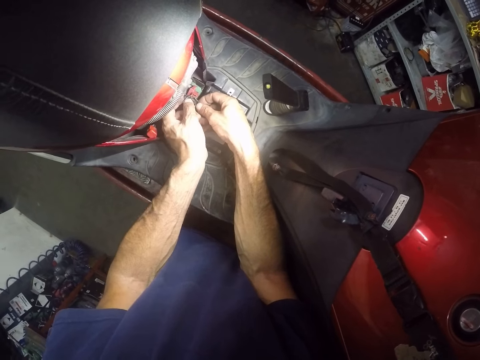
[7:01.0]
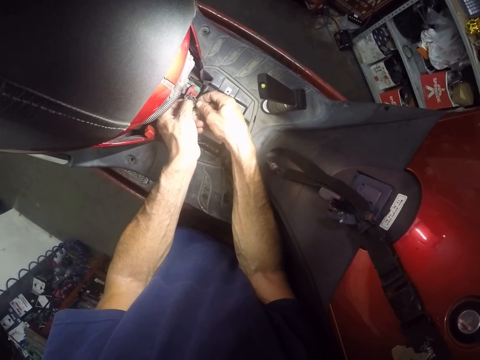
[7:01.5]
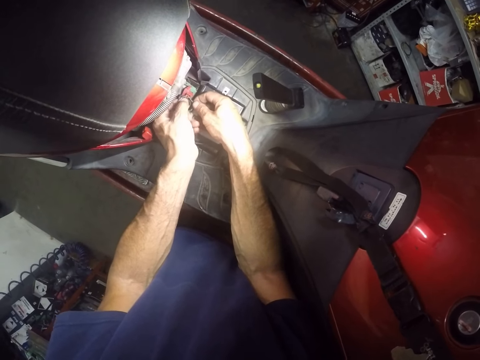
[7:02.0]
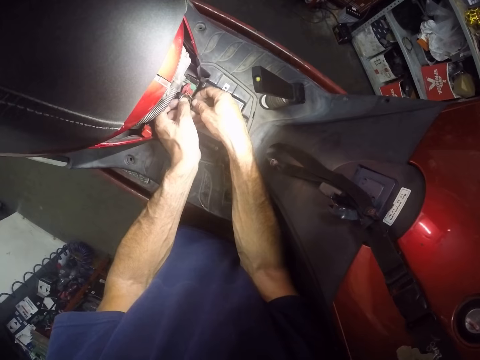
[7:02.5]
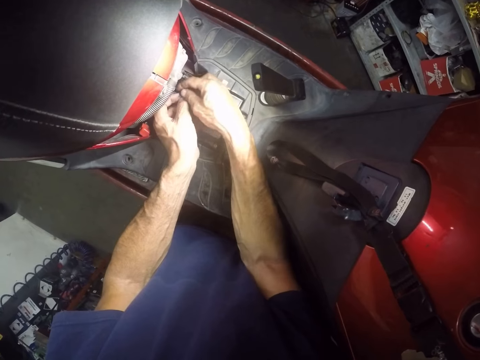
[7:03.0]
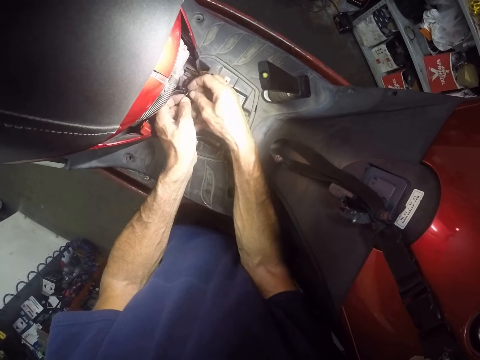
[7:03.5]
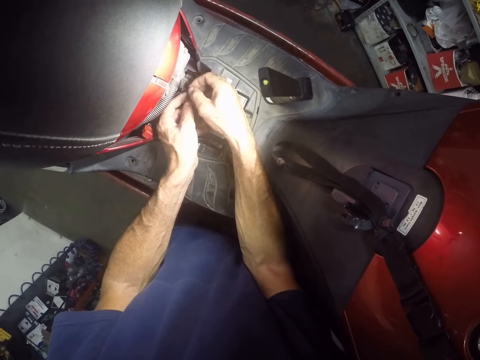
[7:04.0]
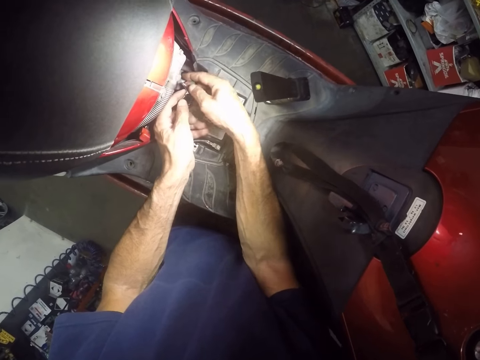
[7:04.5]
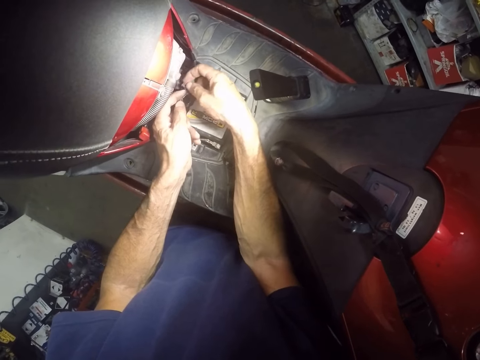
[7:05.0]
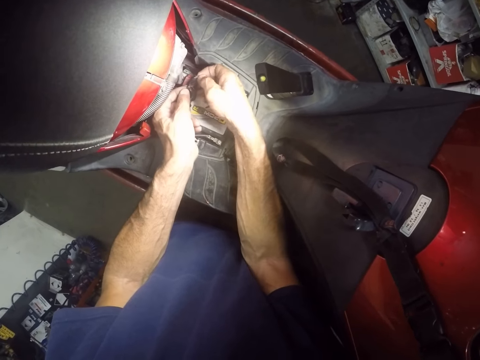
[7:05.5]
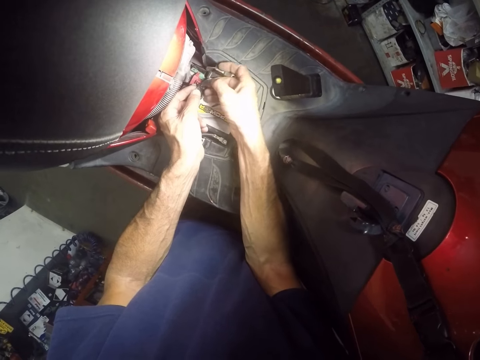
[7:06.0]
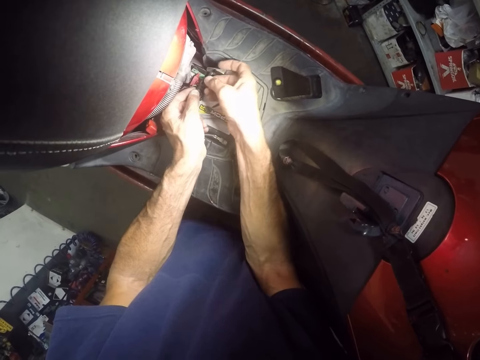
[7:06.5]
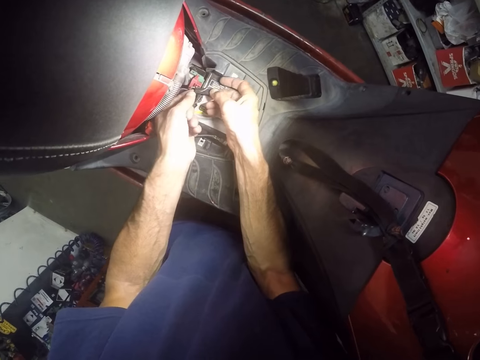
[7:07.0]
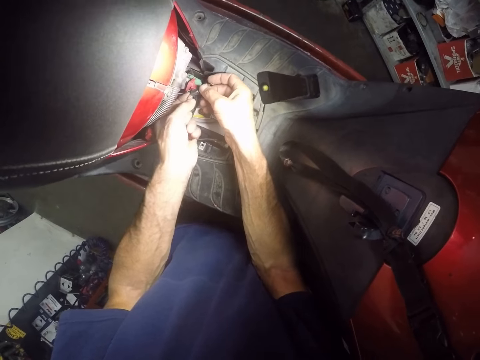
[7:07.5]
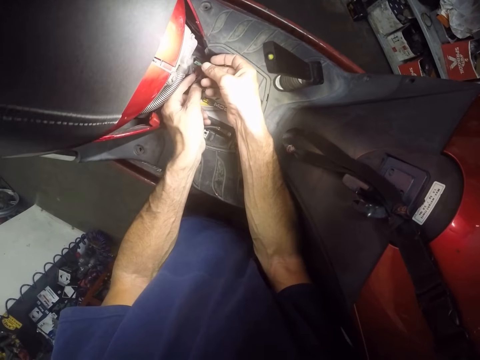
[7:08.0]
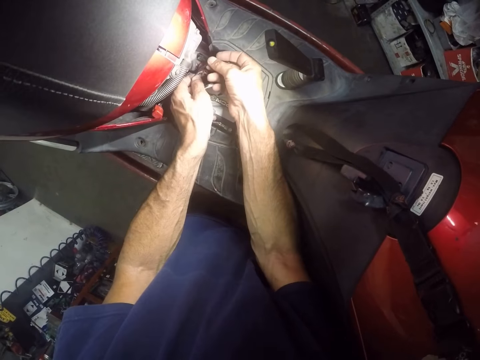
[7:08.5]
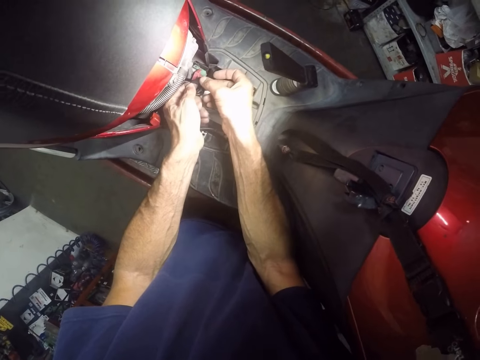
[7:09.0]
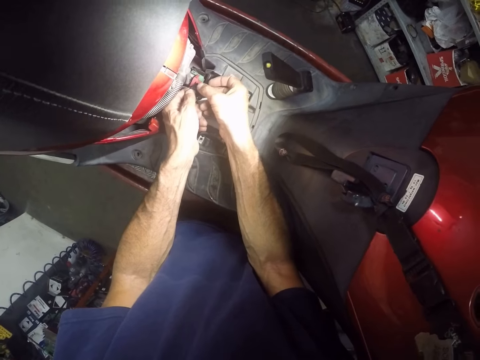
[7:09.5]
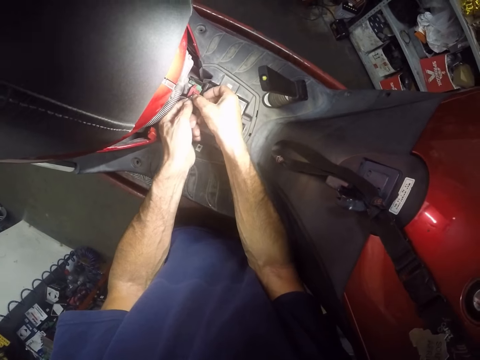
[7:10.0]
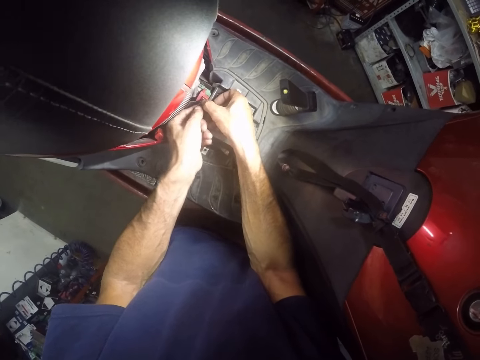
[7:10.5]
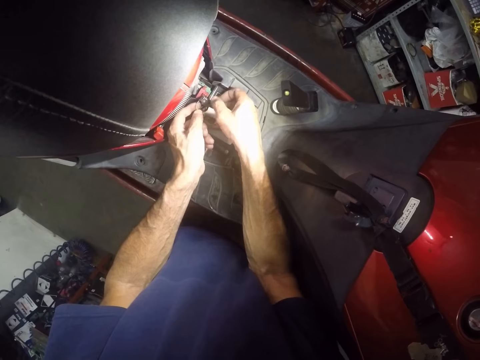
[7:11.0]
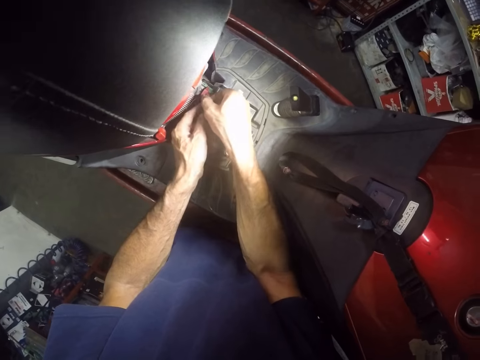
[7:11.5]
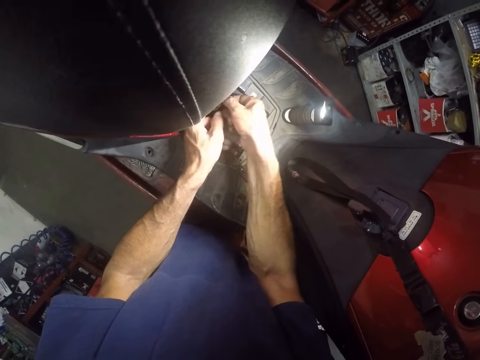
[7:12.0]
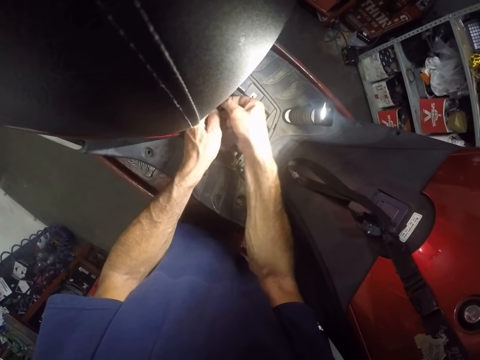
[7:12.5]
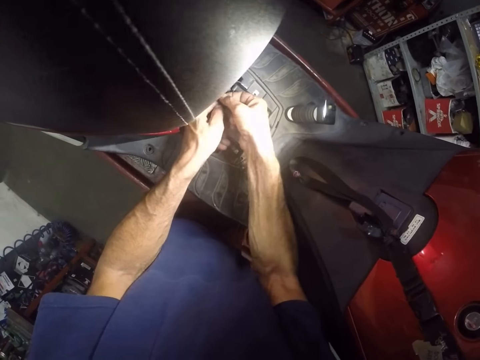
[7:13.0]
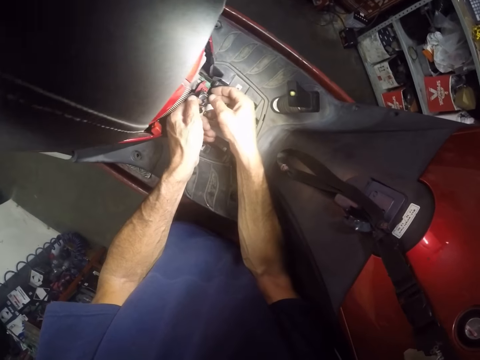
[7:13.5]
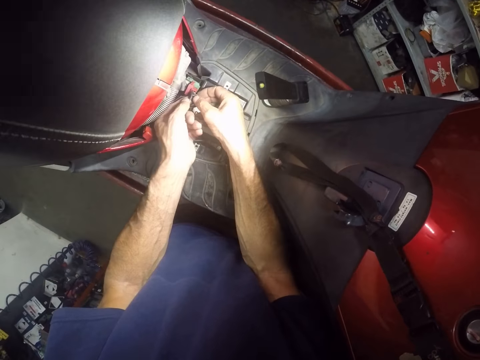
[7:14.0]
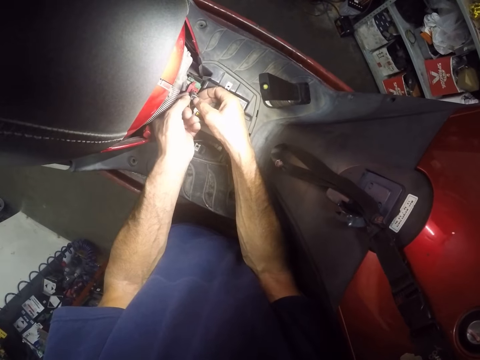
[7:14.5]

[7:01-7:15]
The camera wearer adjusts a piece of sellotape on wires. They wrap the wires with the piece of sellotape.

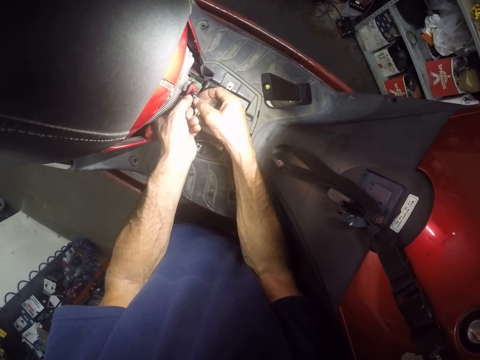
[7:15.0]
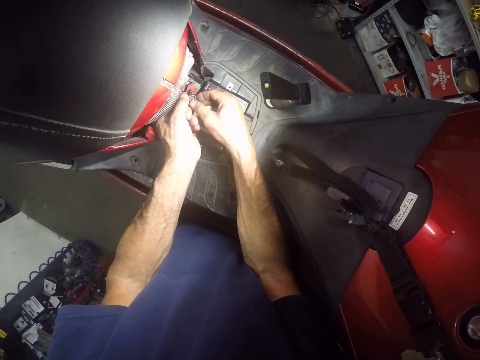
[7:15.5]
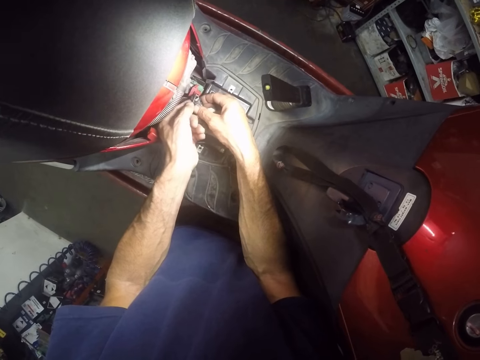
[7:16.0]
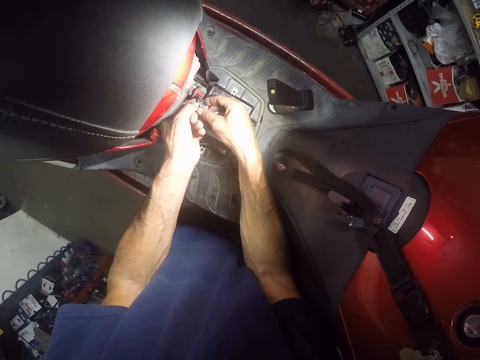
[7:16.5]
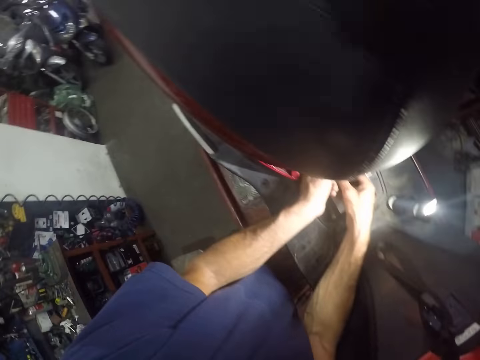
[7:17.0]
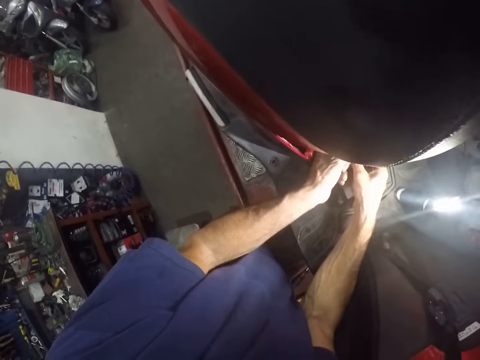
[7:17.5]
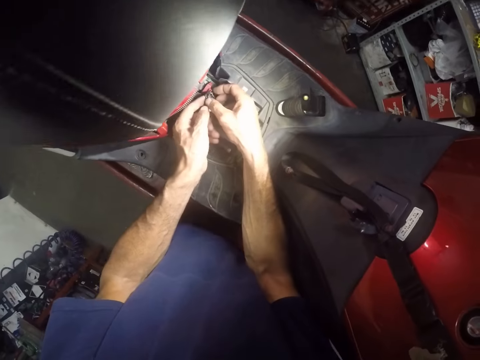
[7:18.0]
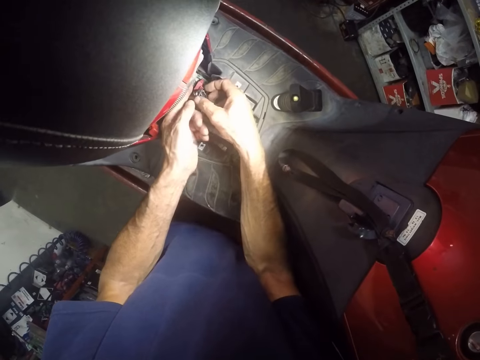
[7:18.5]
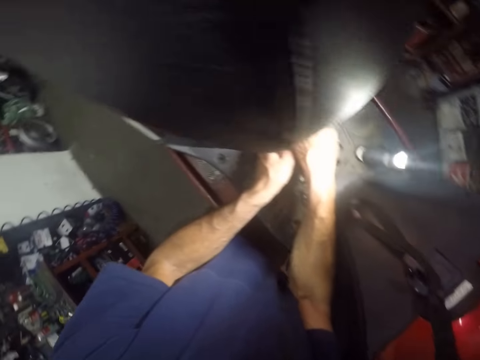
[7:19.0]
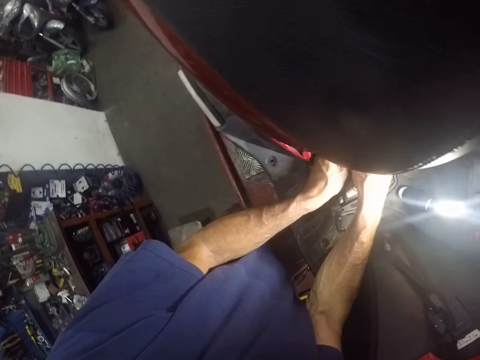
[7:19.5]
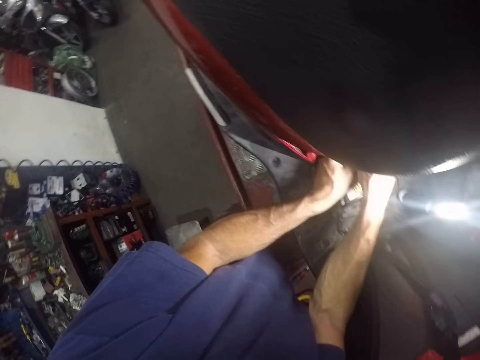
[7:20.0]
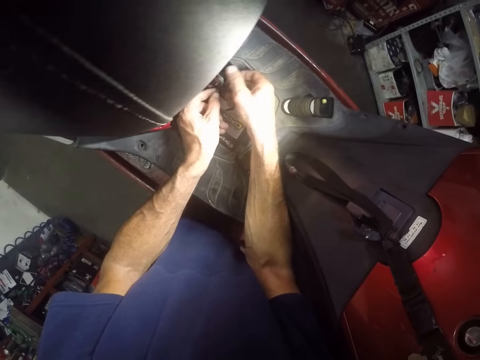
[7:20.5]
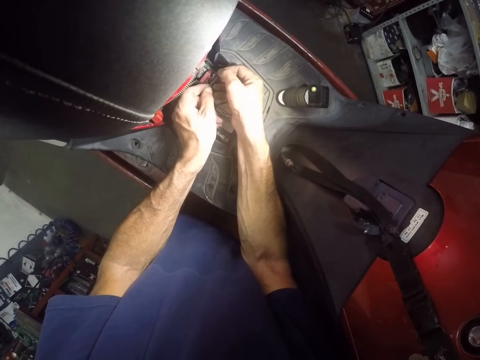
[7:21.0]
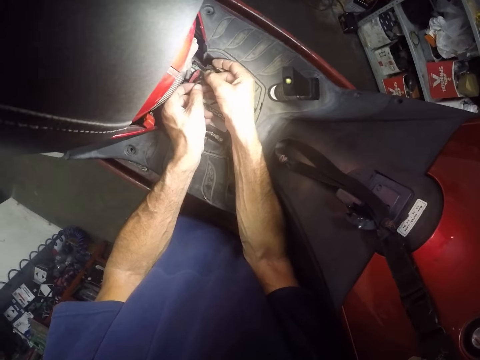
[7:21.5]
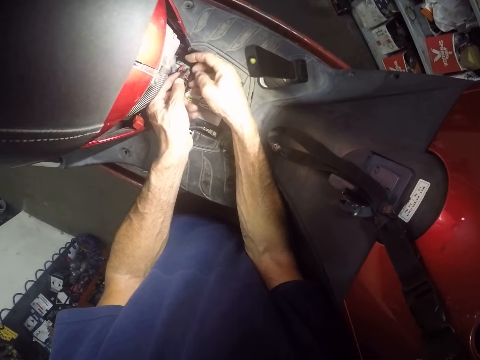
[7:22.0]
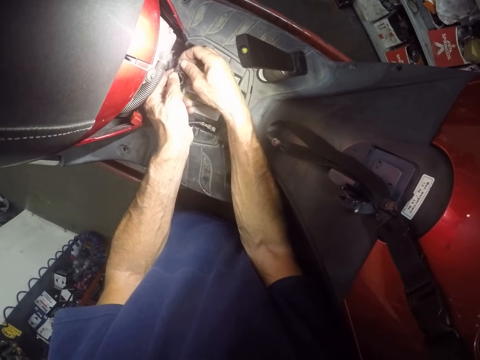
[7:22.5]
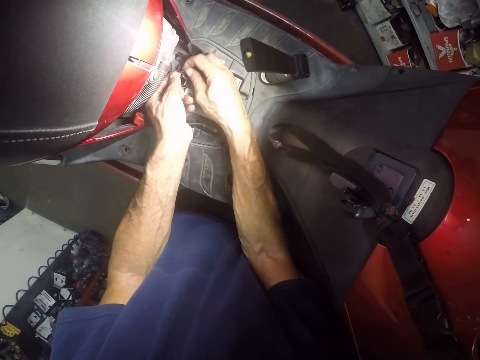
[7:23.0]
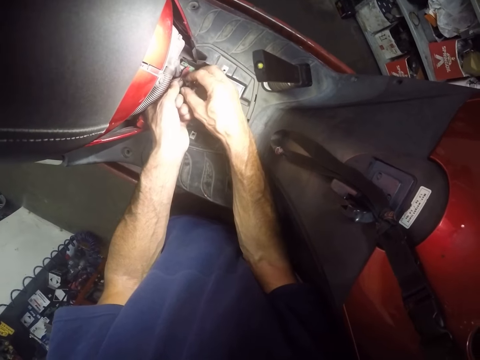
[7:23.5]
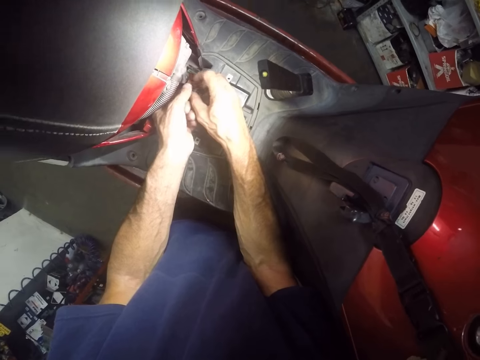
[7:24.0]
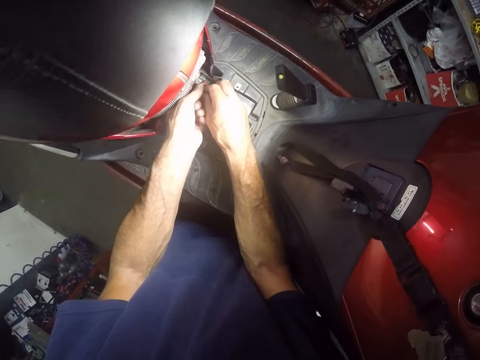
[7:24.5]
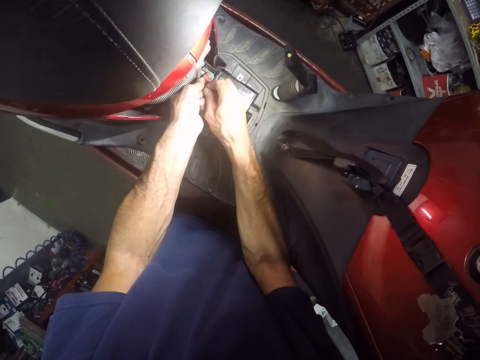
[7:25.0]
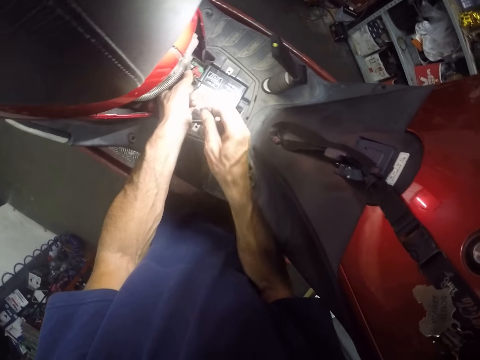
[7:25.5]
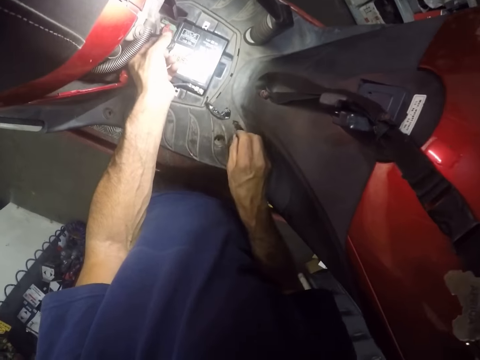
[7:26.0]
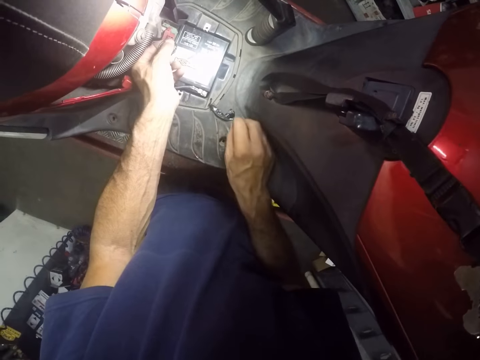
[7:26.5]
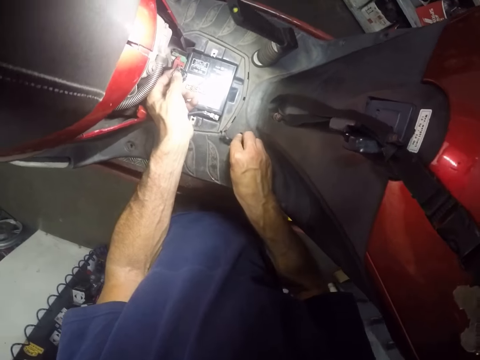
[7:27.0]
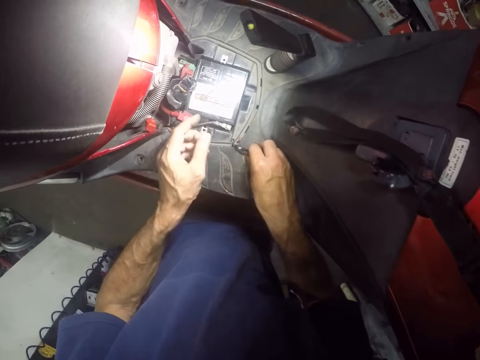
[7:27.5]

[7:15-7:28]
The camera wearer looks around a garage. He wraps wires with a piece of sellotape. He looks around the garage. He wraps the wires with the piece of sellotape. He cuts the tape with his right hand. He picks the pieces of tape on the motorcycle with his right hand. He puts down the piece of sellotape on a table.
